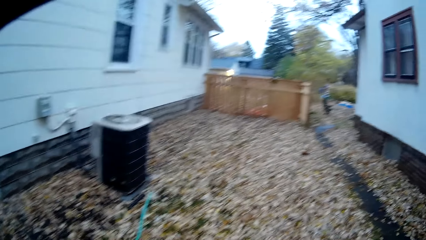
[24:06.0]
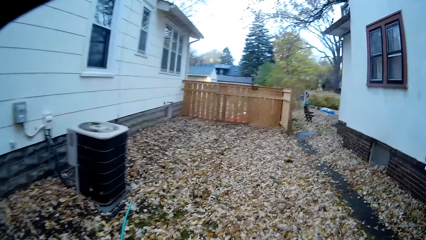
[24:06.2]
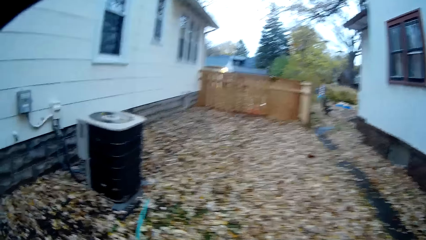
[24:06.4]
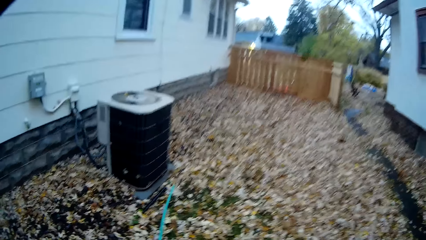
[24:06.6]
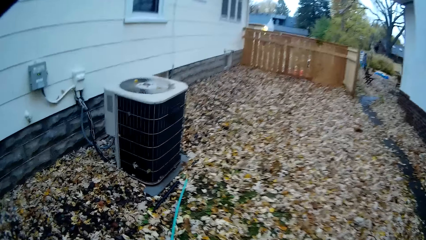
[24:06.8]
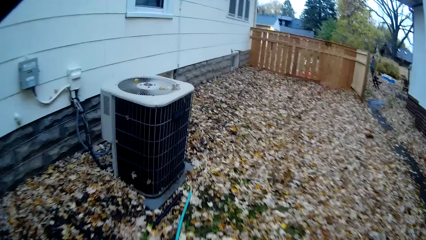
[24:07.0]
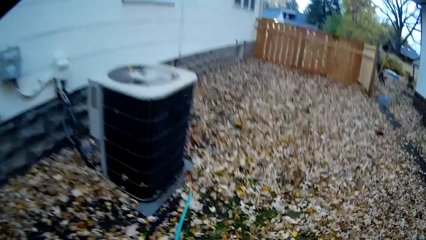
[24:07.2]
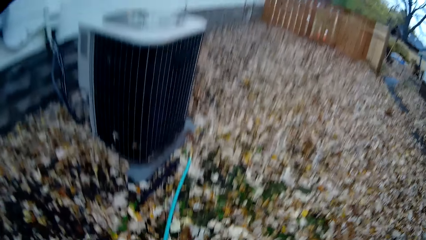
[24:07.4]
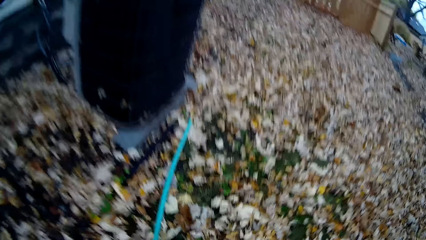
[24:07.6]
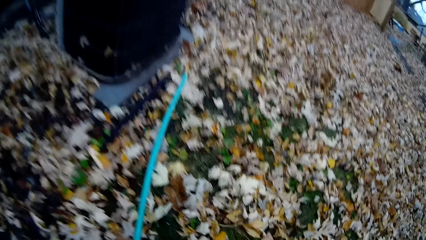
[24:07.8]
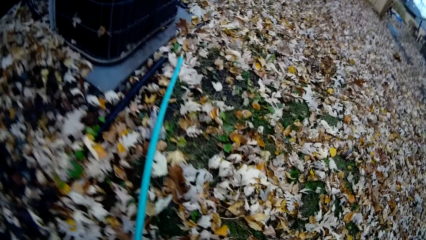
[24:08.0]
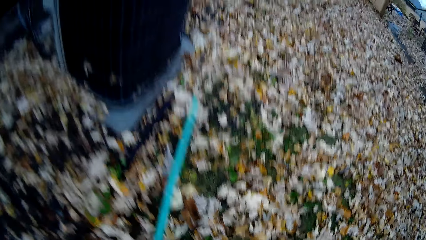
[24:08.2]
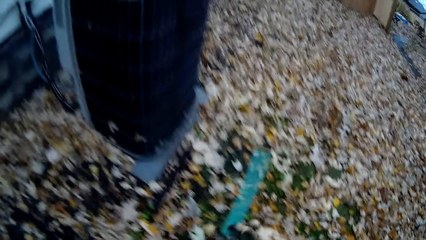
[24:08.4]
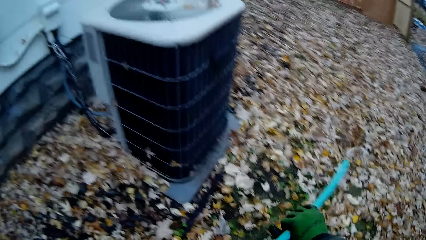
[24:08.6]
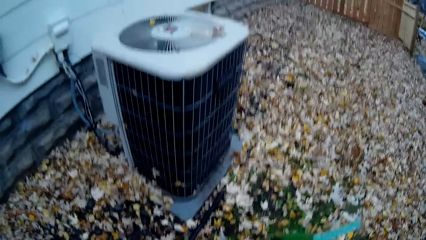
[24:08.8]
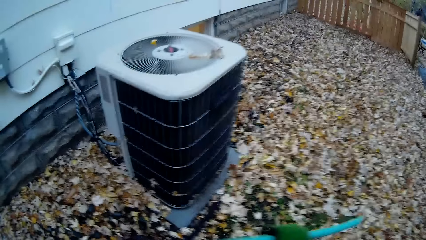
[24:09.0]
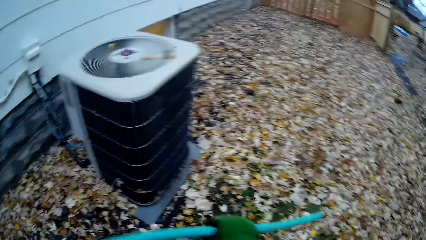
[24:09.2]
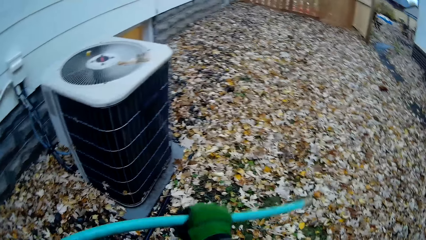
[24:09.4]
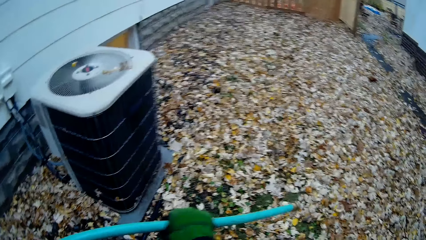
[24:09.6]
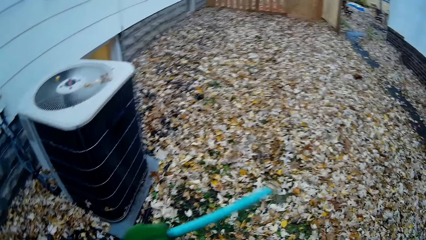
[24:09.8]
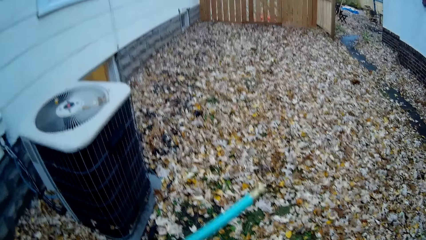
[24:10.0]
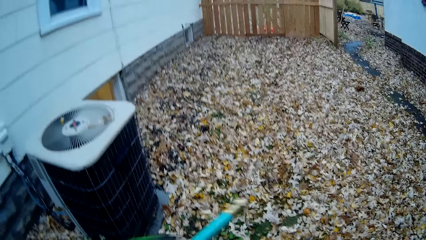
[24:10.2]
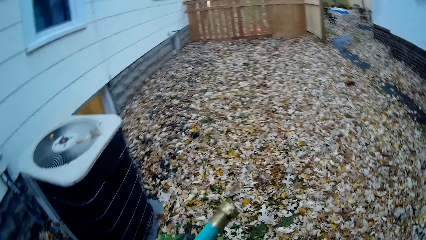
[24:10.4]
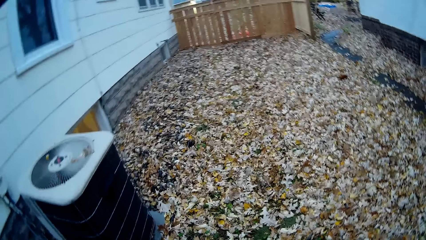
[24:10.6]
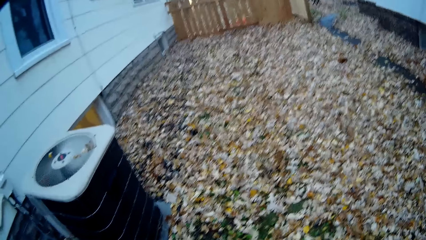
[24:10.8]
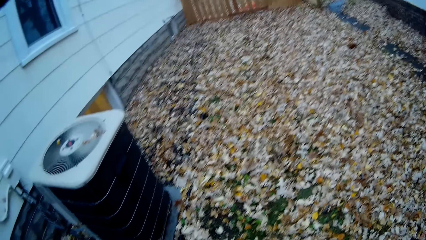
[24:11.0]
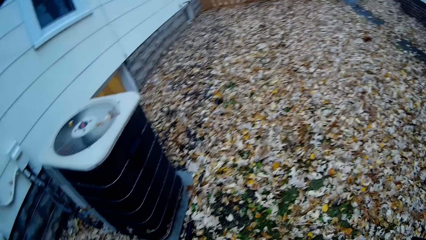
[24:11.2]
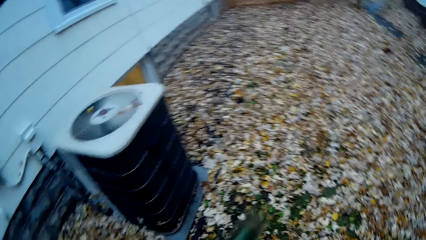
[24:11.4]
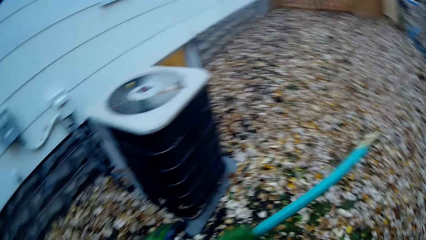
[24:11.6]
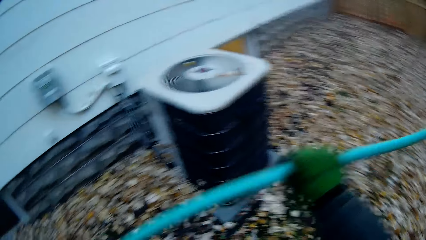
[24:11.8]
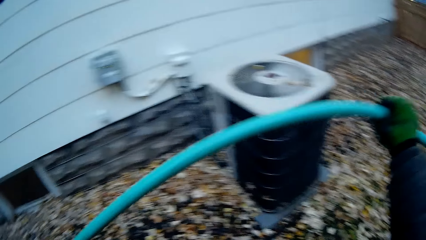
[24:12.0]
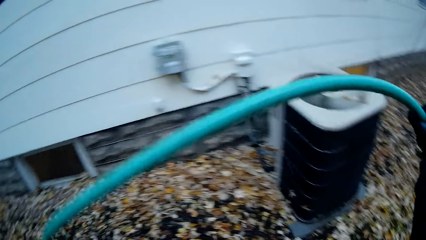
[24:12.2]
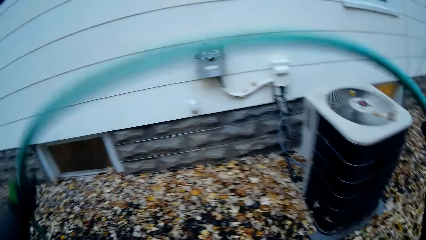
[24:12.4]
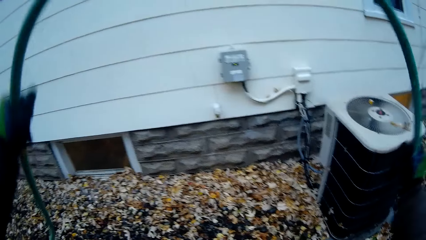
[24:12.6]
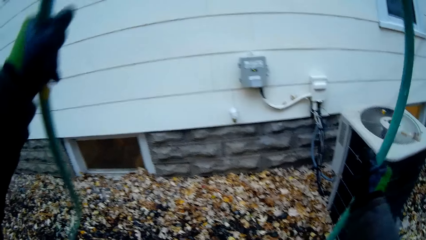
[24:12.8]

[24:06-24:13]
The camera wearer picks up another end of the blue hose from the floor with her right hand.

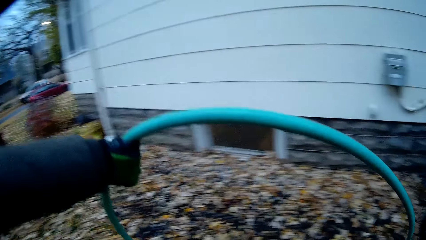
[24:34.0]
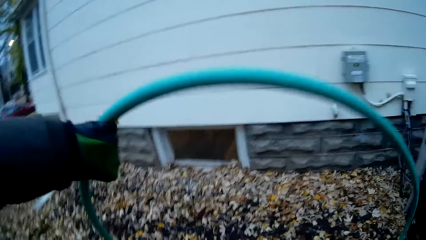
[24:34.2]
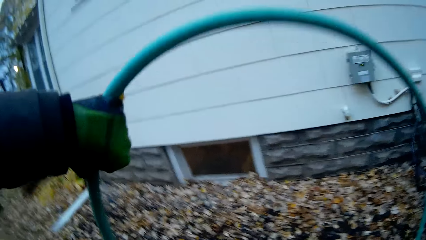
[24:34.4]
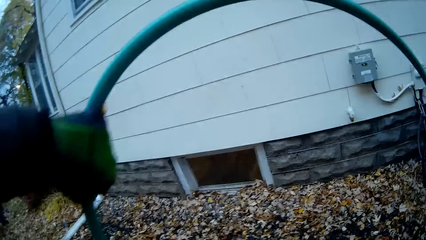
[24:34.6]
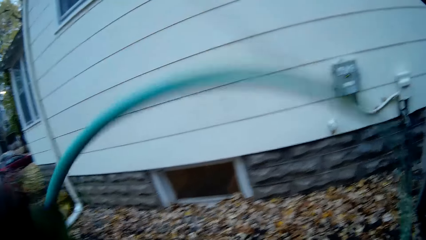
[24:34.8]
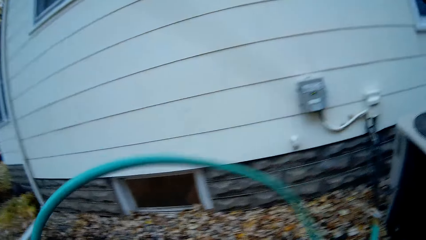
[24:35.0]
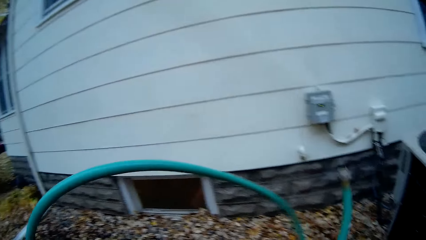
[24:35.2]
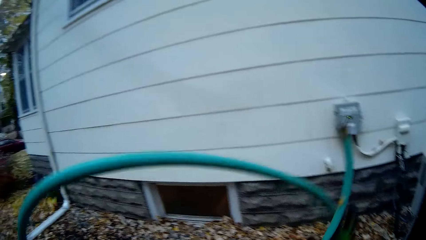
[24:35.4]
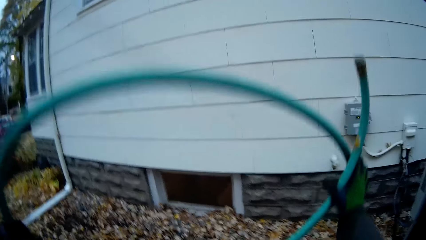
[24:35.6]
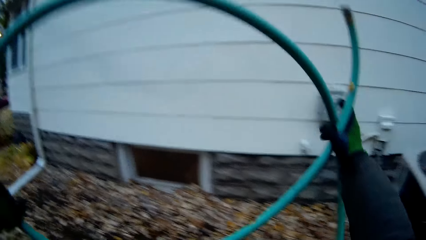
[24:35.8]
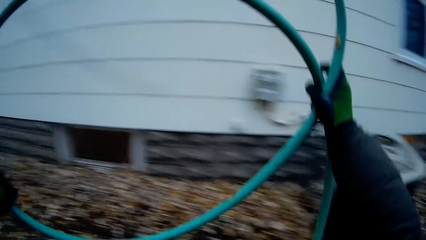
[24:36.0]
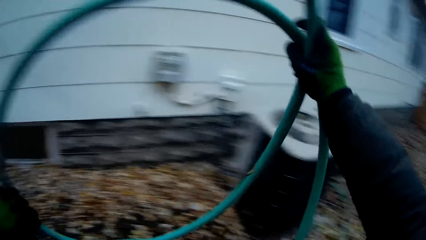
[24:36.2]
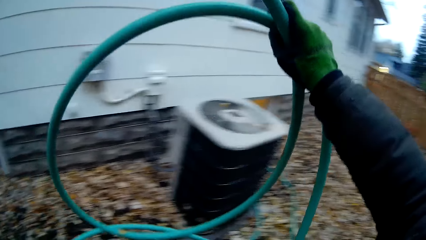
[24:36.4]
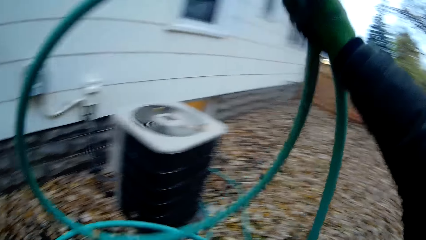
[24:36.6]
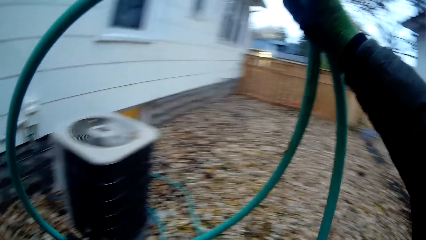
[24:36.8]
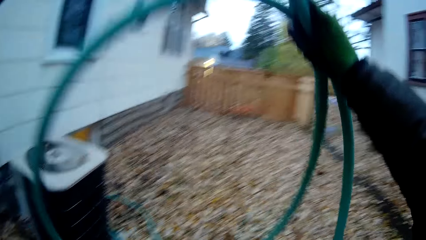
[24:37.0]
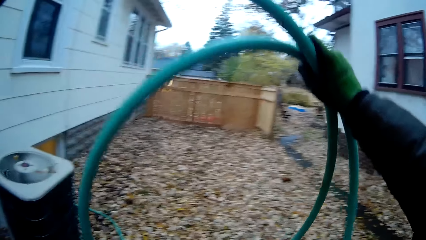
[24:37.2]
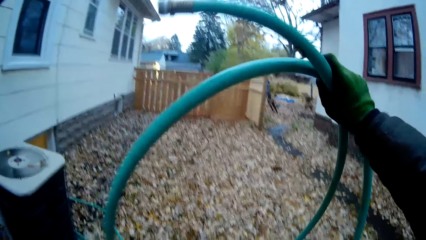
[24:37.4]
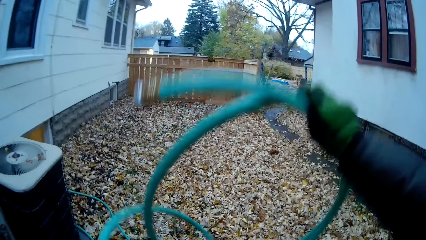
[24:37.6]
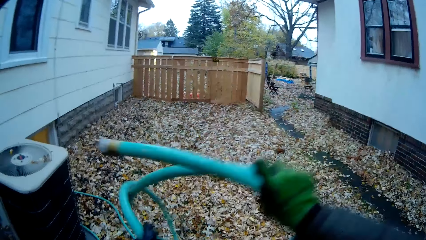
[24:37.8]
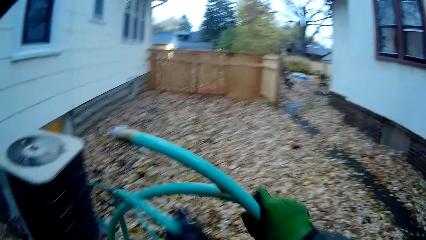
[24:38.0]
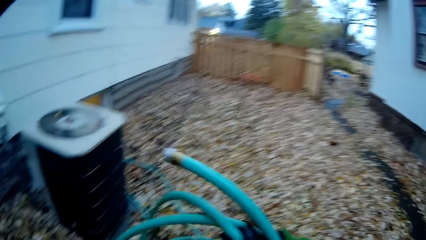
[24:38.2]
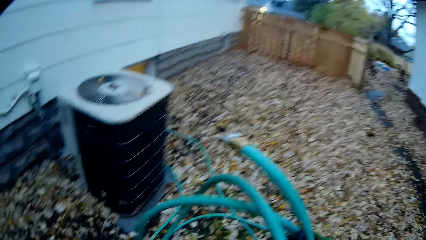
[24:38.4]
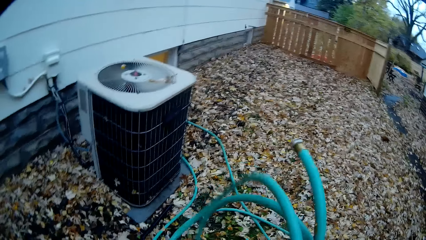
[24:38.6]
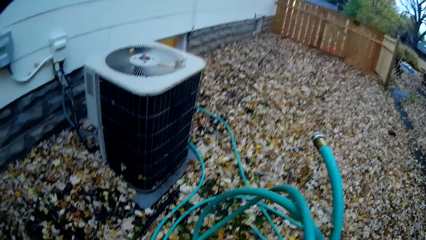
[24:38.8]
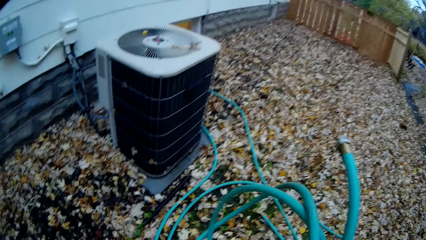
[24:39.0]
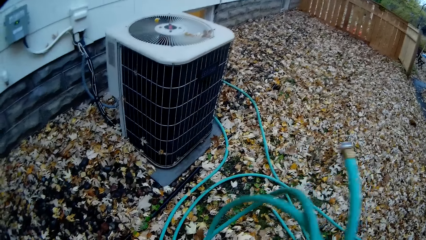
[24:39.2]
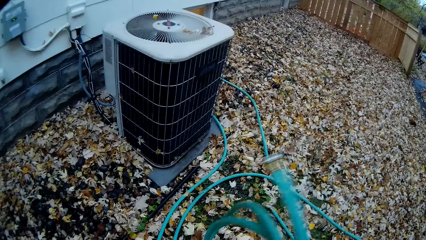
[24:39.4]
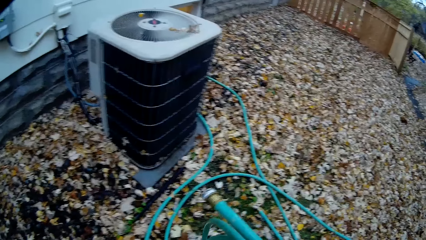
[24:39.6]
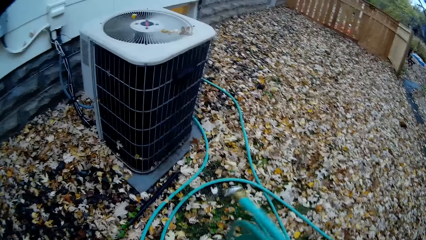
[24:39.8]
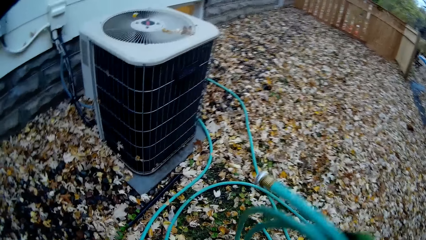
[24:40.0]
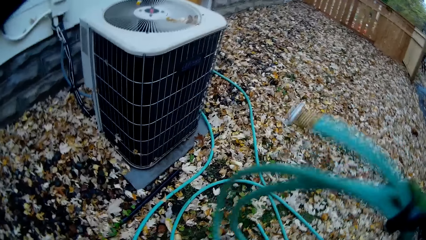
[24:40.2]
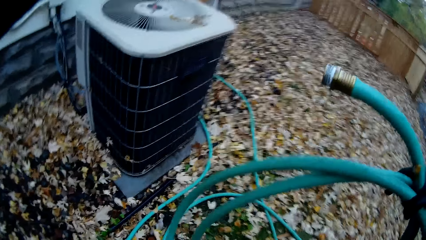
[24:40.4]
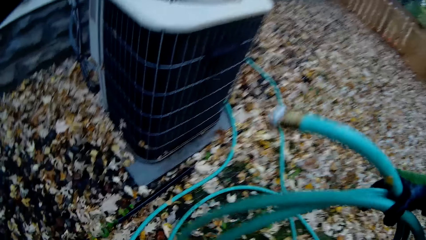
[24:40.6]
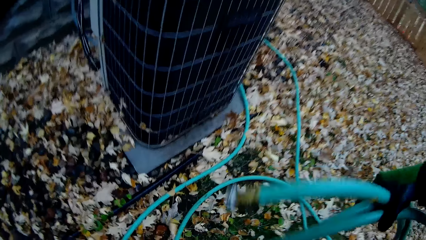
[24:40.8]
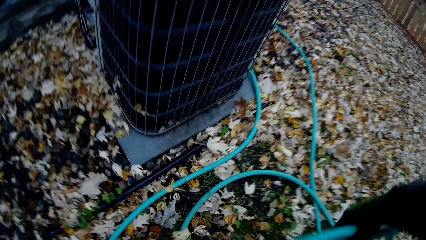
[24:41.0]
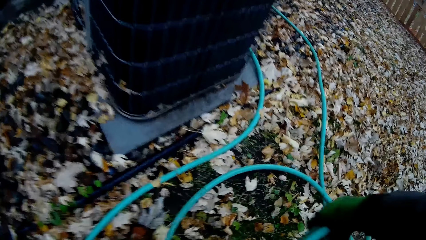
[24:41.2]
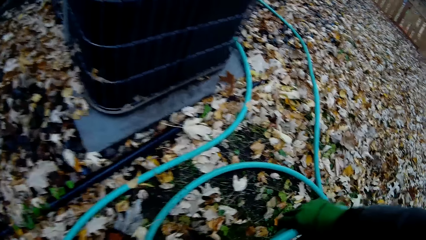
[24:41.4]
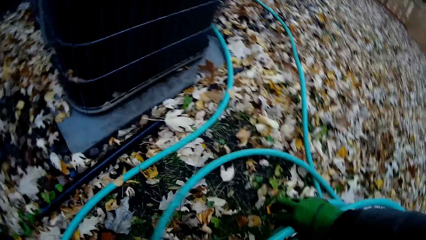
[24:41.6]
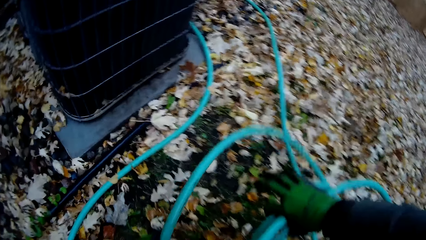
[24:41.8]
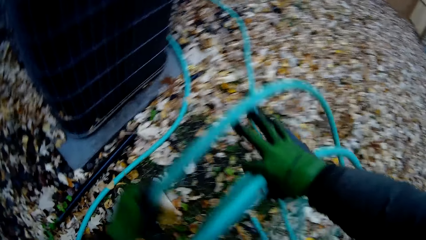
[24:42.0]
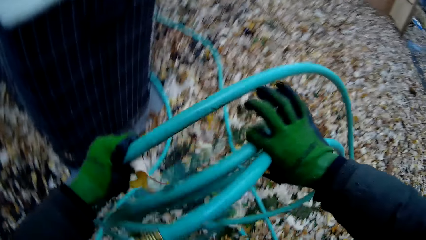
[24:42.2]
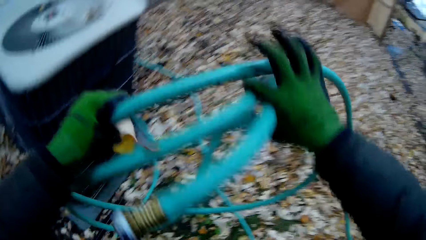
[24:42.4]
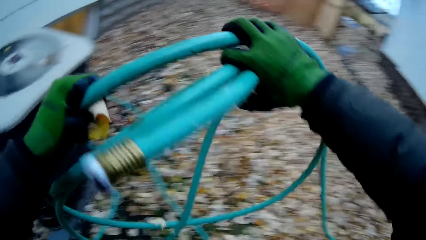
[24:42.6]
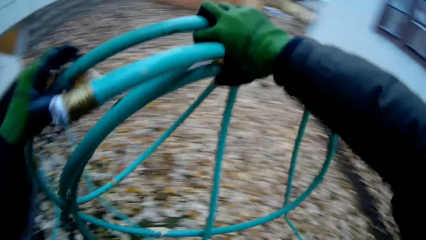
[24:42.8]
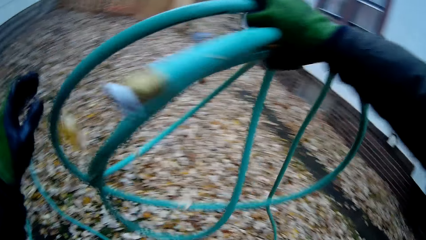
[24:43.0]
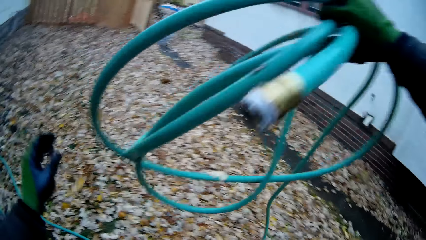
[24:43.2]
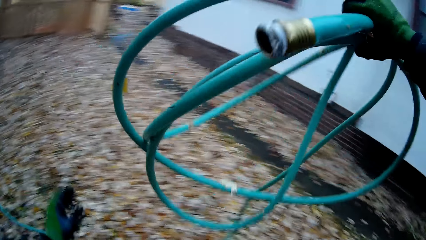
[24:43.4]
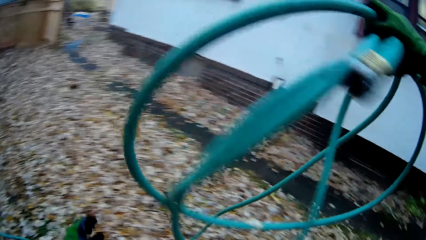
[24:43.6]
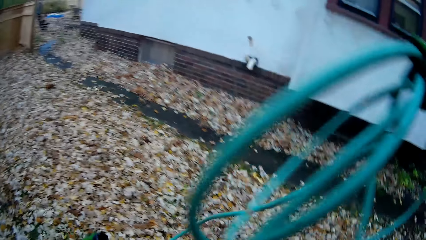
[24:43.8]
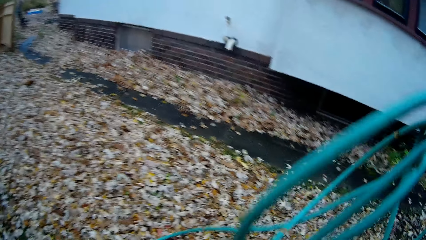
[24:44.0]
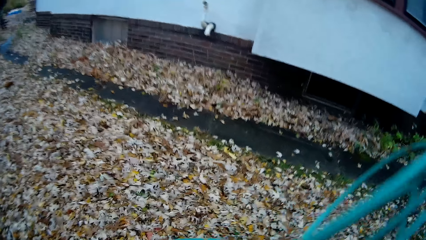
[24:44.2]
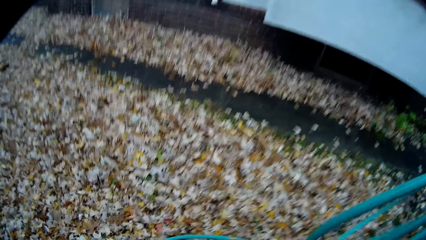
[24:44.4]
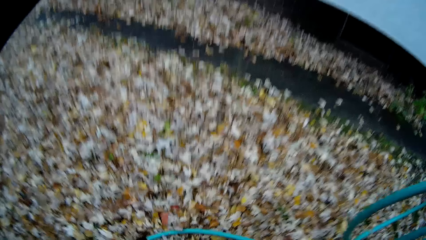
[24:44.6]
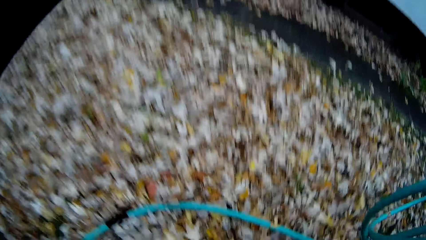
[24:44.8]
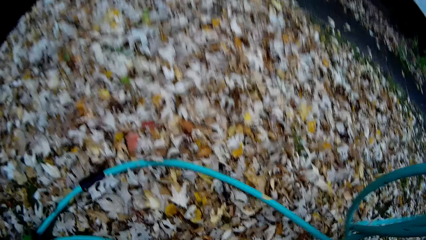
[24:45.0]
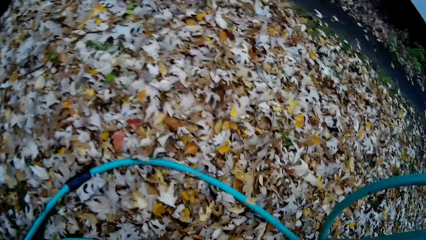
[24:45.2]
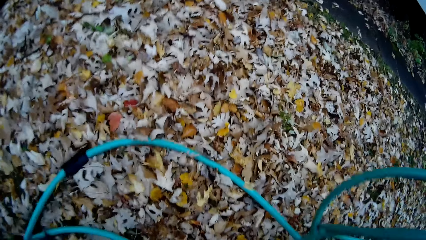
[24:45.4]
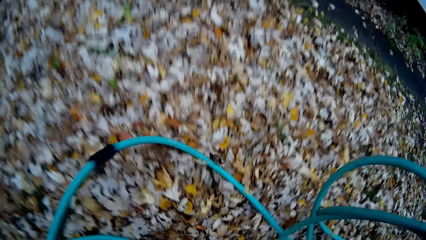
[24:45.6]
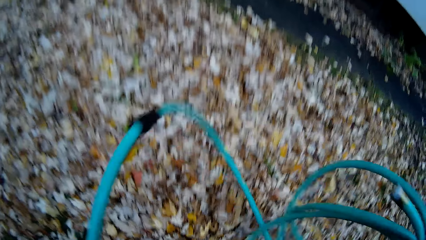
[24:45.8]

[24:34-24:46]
The camera wearer folds the blue hose with both hands. She picks up a third part of the blue hose from the floor with her left hand.
